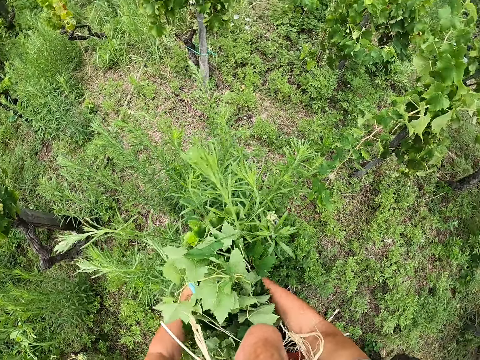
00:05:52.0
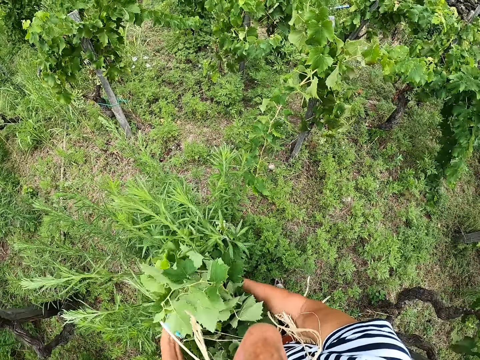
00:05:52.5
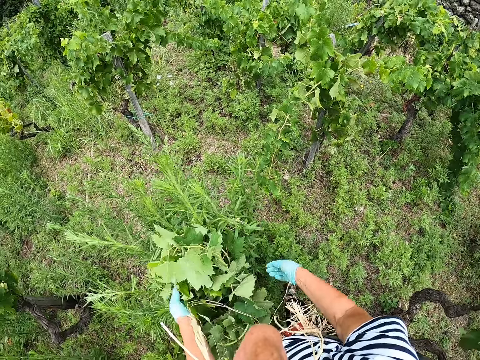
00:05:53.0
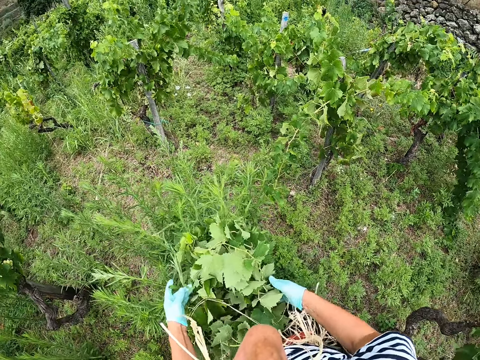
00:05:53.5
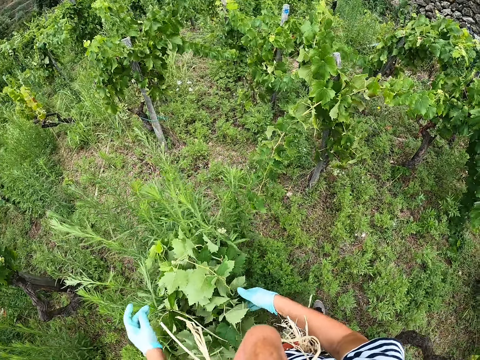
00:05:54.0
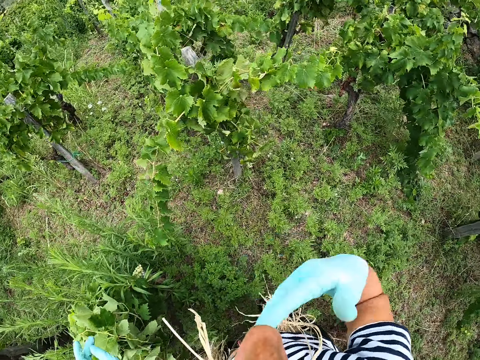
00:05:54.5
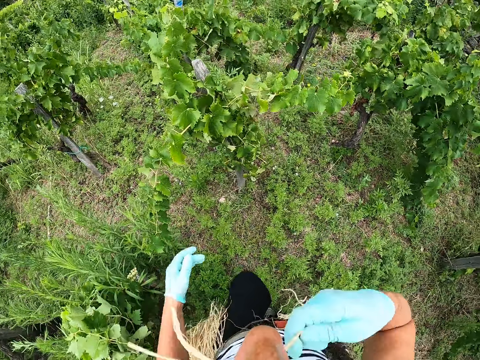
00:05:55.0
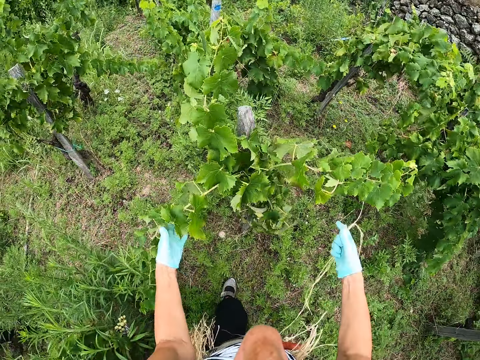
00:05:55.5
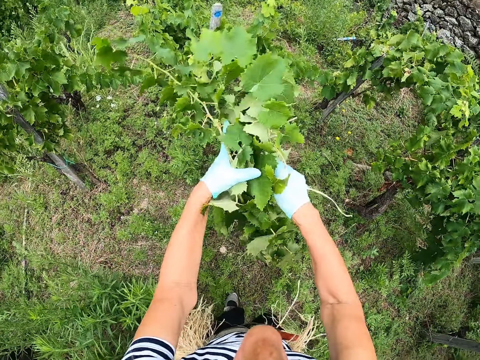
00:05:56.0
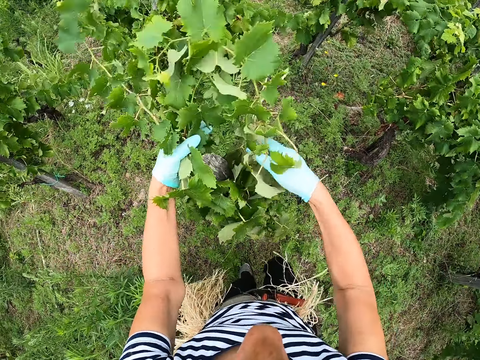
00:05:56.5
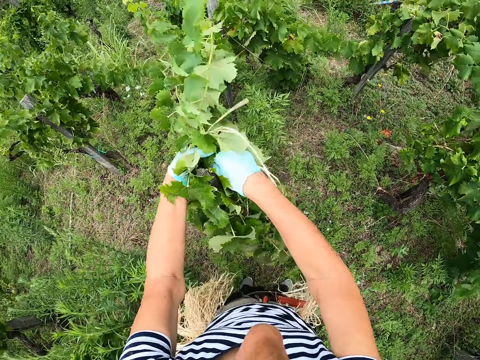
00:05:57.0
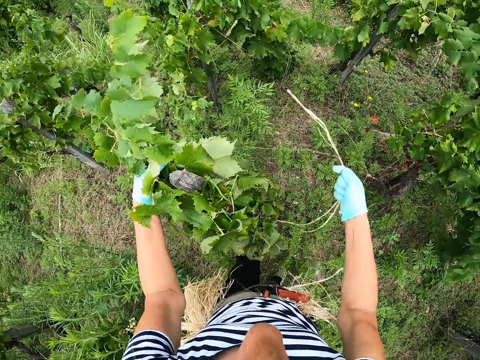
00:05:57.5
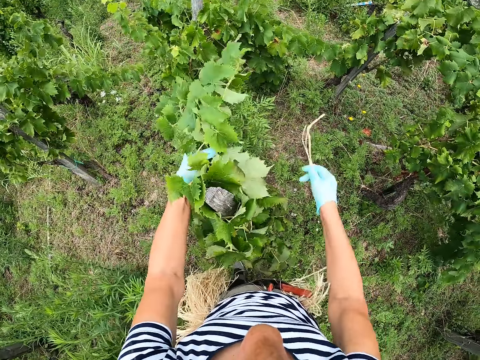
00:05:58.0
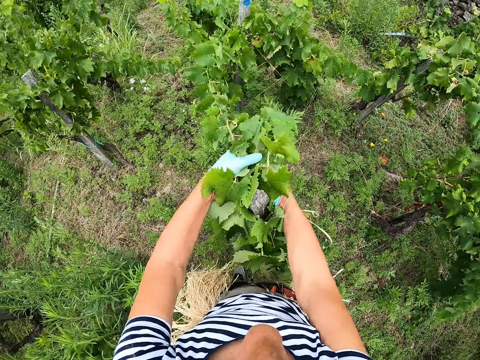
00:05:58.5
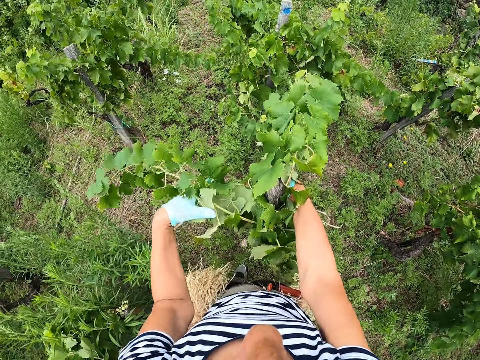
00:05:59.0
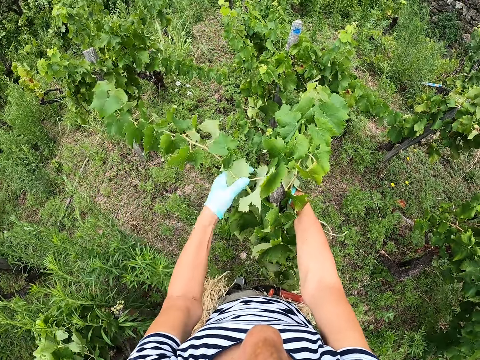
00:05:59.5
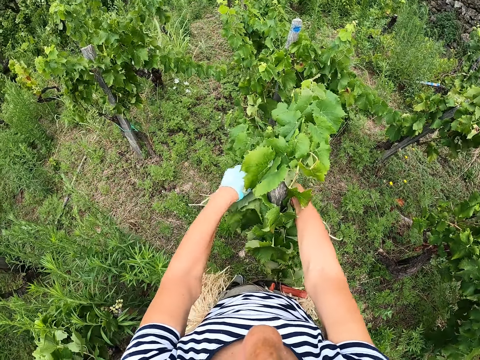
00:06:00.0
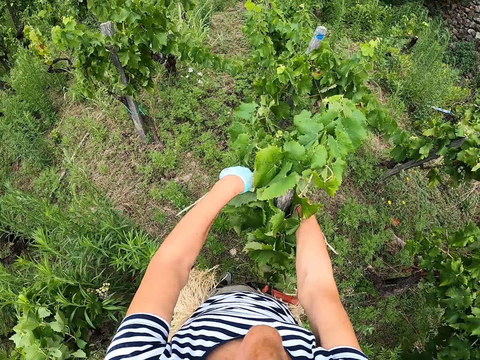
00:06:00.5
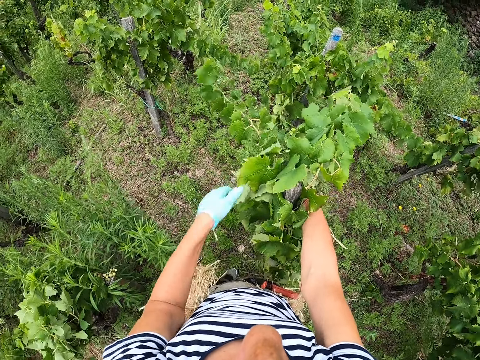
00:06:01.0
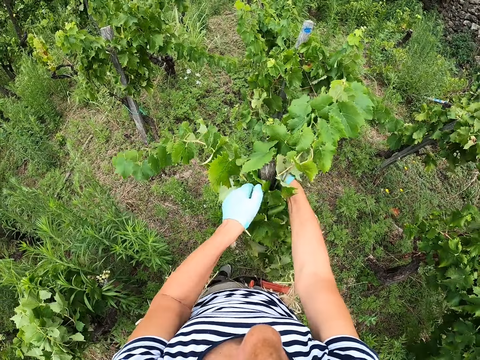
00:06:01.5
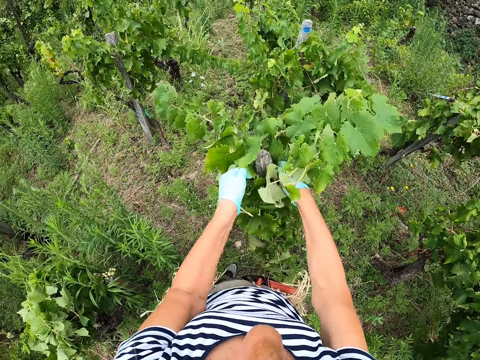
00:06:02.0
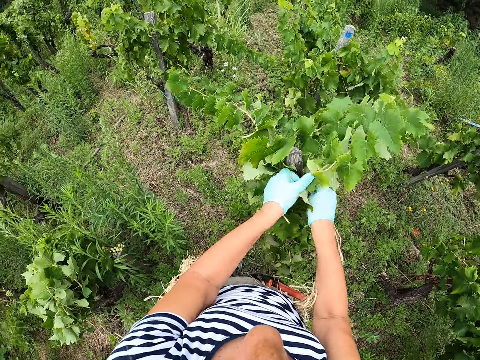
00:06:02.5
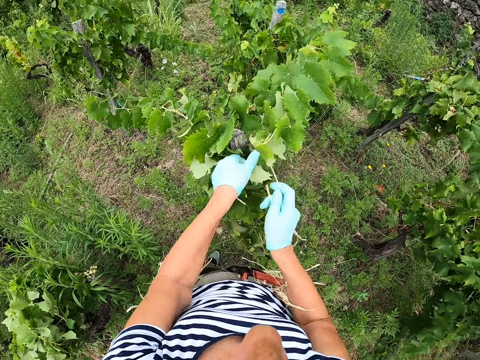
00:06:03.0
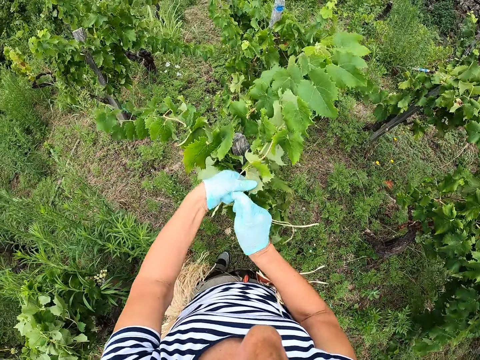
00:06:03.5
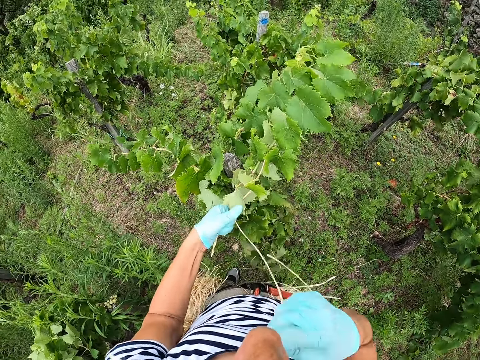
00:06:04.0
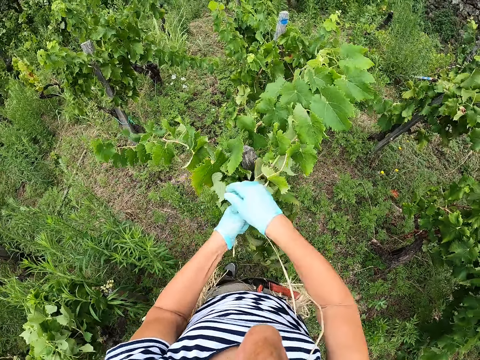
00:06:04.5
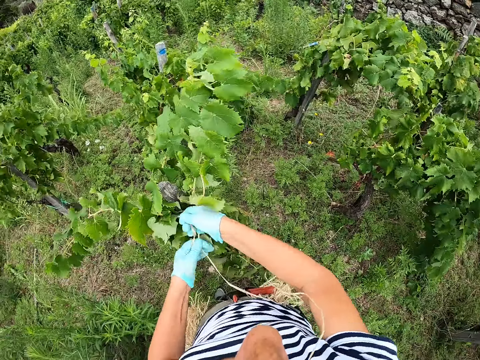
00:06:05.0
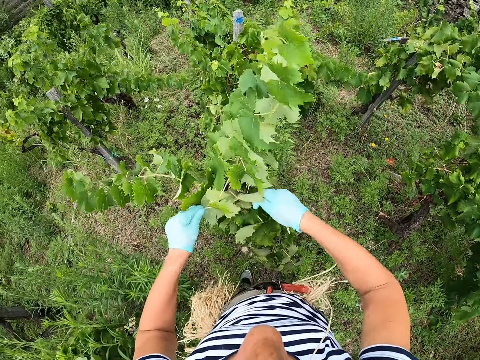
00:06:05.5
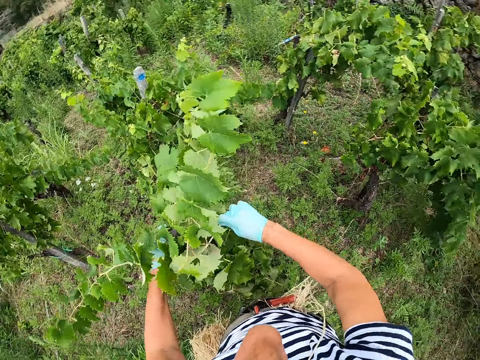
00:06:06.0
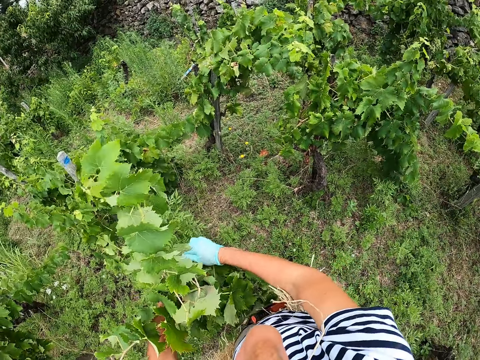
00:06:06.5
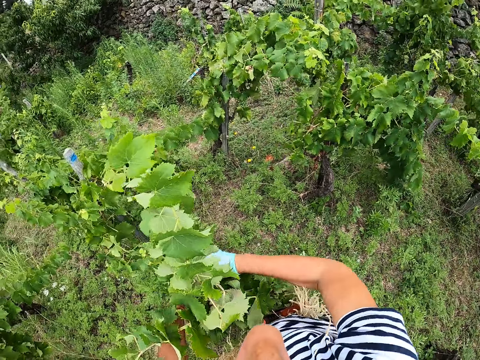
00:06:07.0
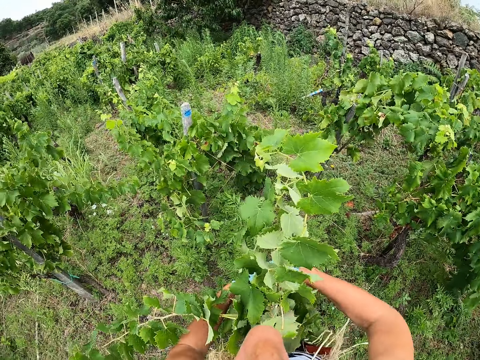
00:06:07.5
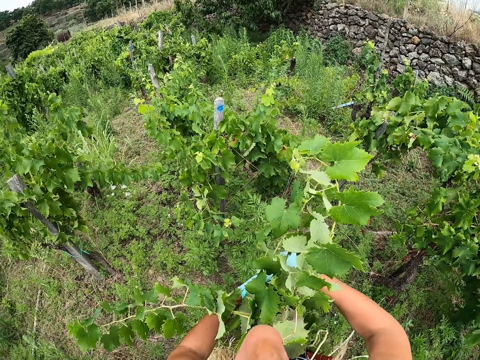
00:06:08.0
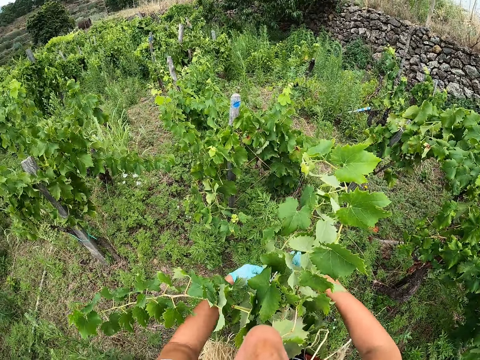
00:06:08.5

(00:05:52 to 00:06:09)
The camera wearer picks sisal fiber from the mouth. They tie a plant to the stake using the sisal fiber. They put the sisal fiber in the mouth. They tie the plant to the stake using the sisal fiber.

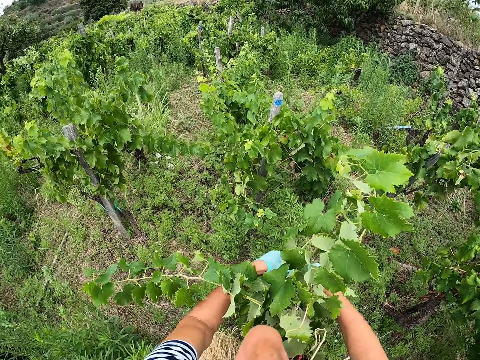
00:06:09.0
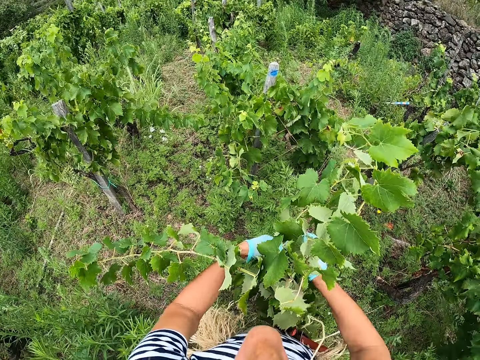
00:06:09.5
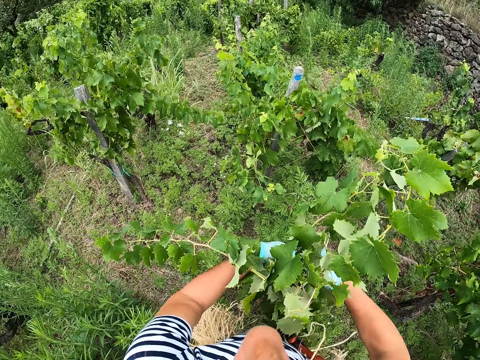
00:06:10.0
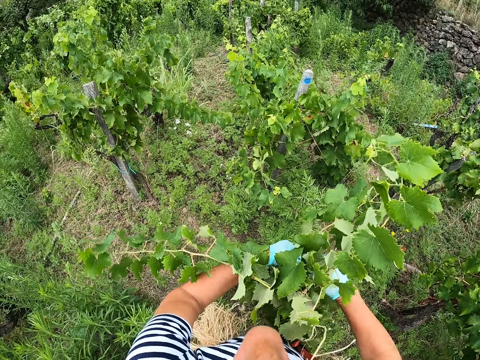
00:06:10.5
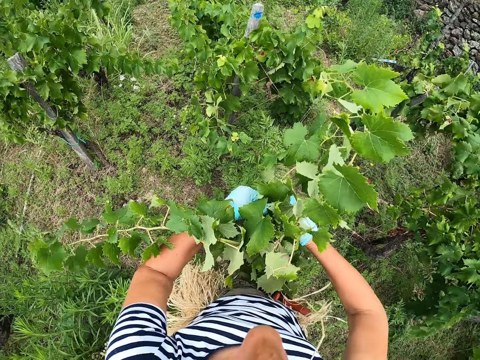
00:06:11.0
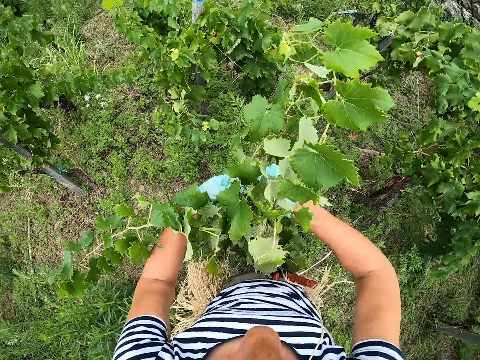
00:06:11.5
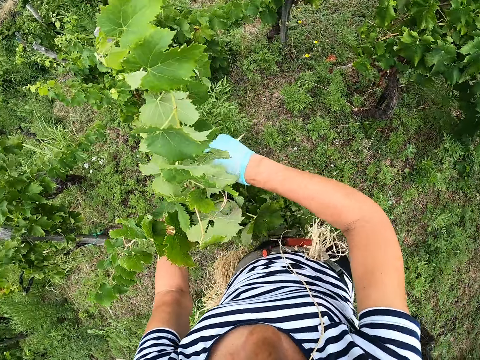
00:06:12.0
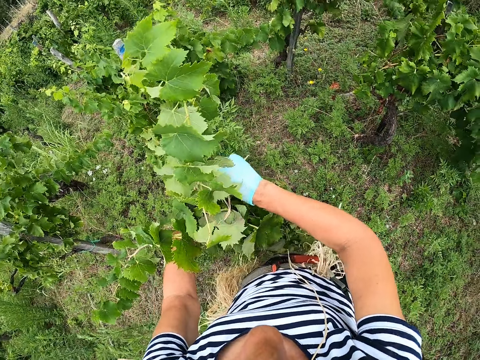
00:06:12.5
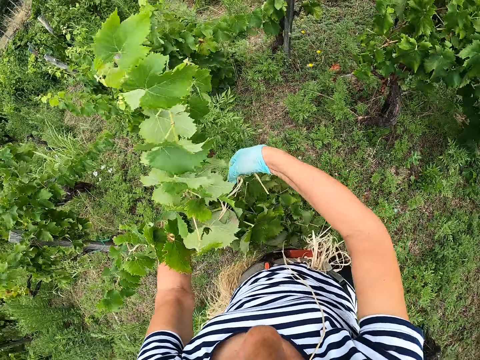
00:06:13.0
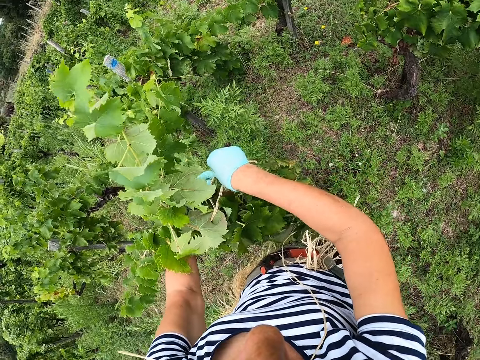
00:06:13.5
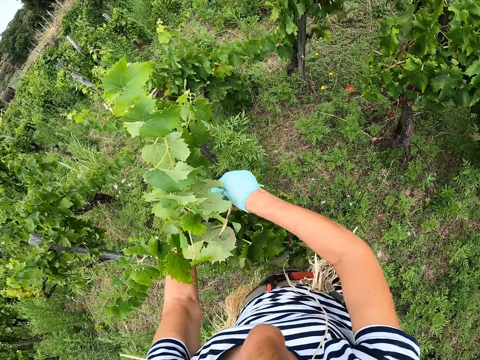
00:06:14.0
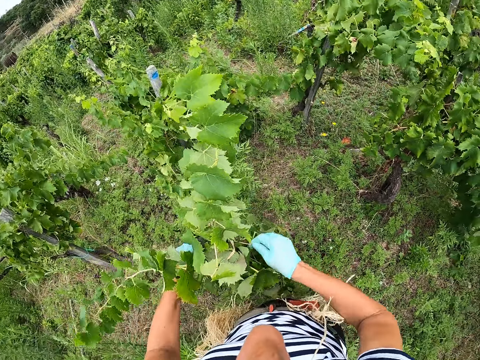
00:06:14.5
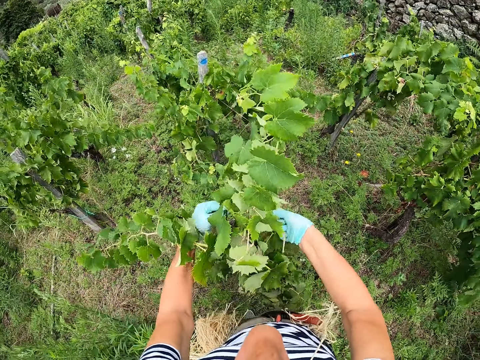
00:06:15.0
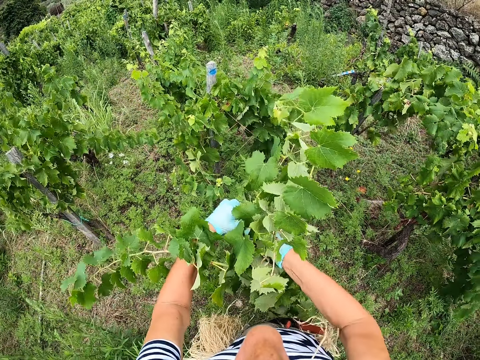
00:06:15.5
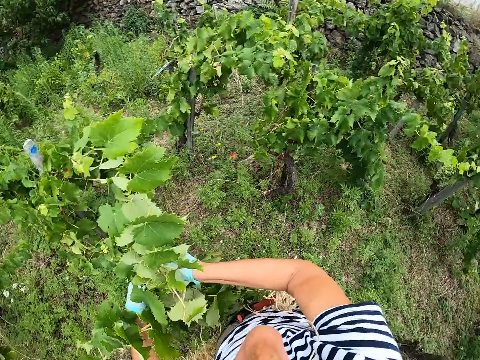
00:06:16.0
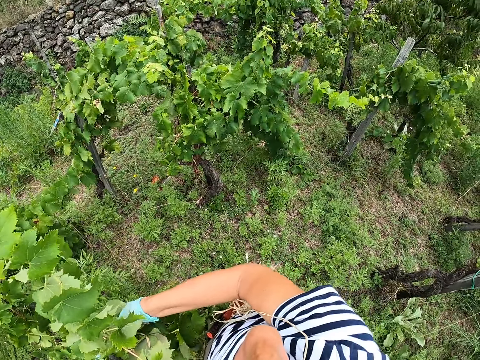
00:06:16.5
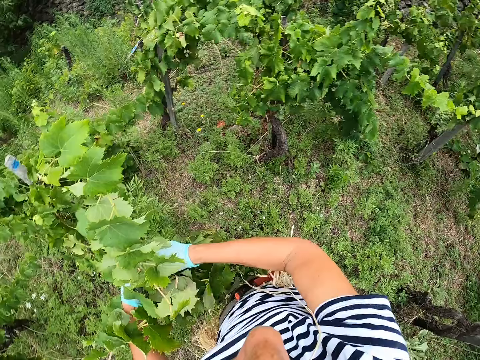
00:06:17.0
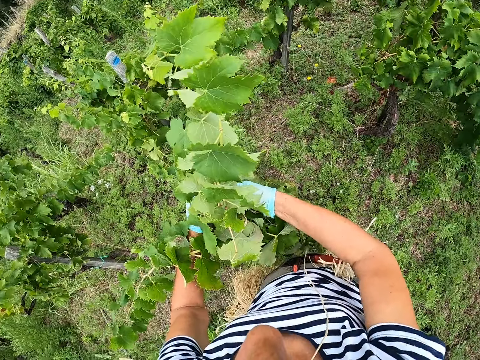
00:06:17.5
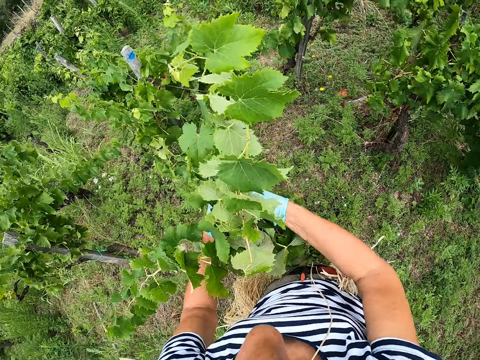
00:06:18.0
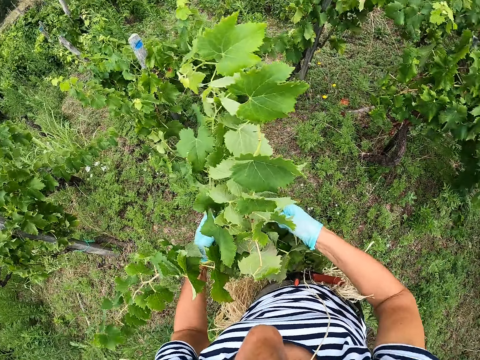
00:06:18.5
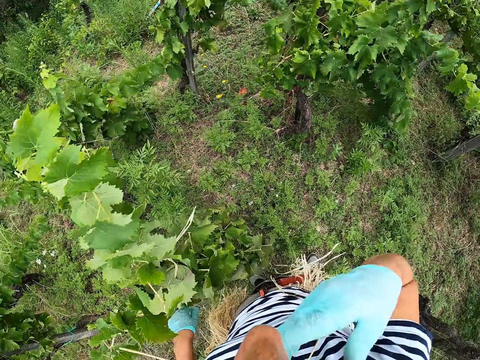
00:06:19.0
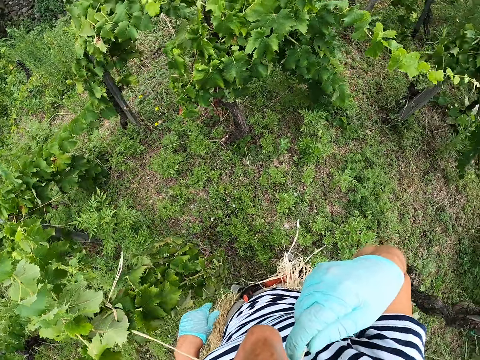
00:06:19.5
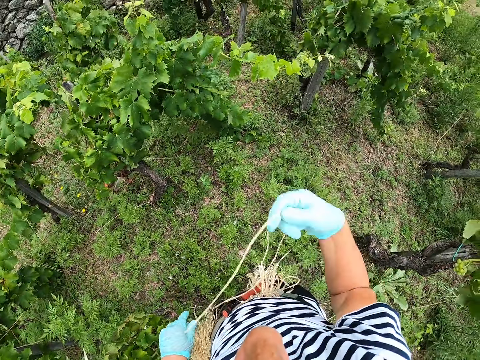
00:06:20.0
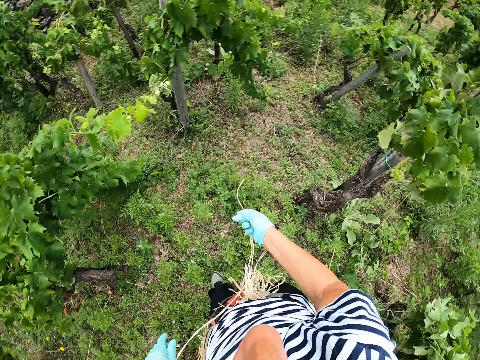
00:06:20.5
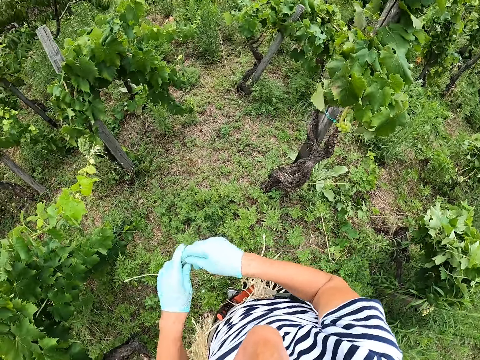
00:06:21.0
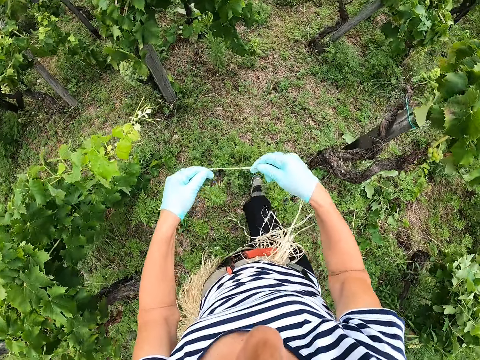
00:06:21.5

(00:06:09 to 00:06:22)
The camera wearer picks sisal fiber from the mouth. They walk around. They hold the sisal fiber with both hands.
